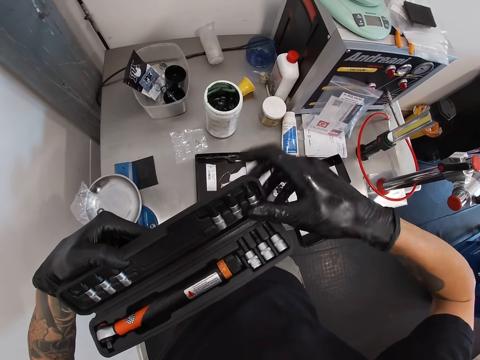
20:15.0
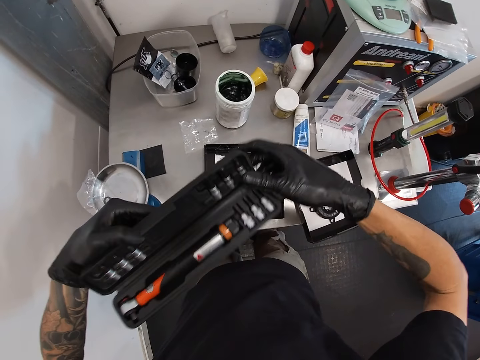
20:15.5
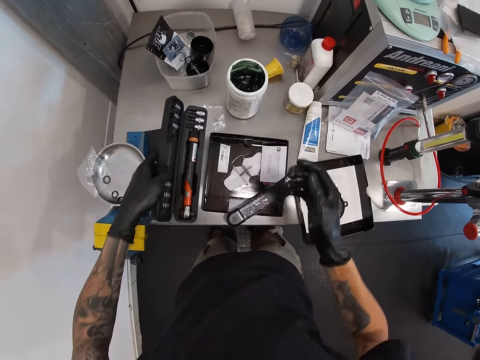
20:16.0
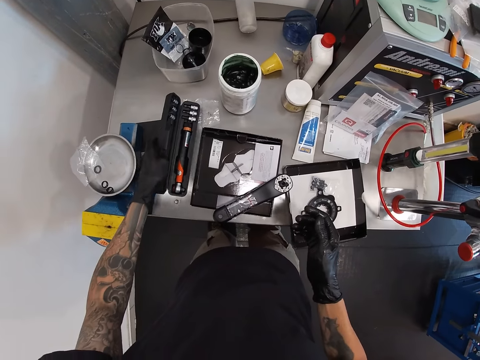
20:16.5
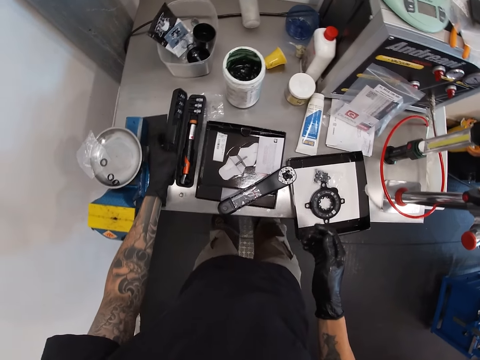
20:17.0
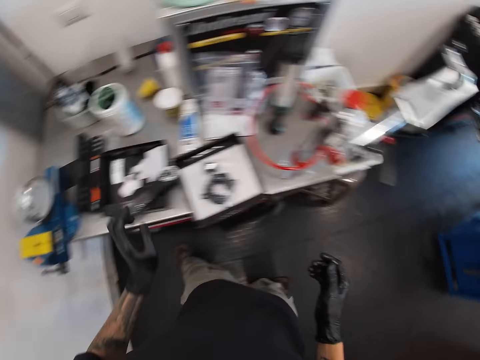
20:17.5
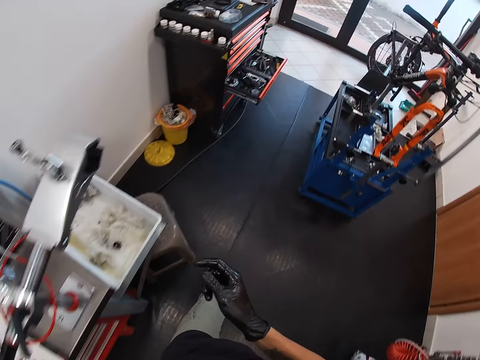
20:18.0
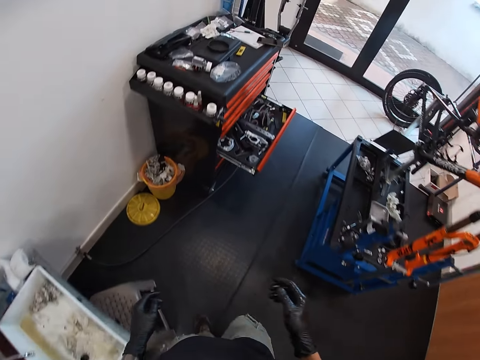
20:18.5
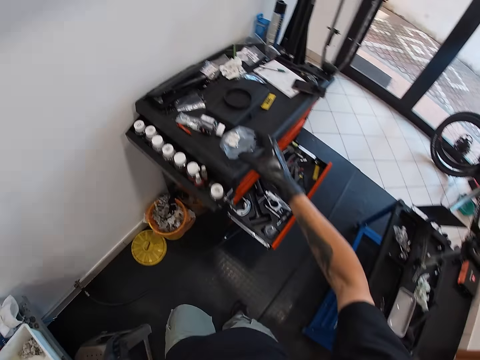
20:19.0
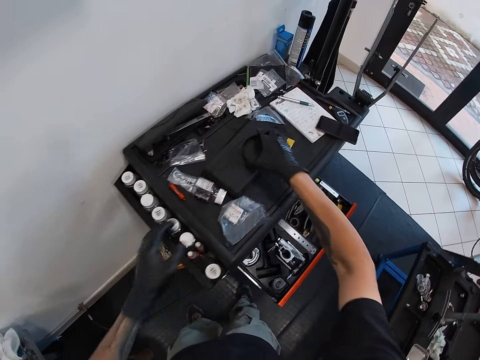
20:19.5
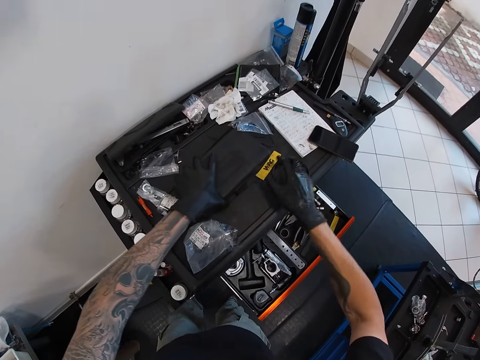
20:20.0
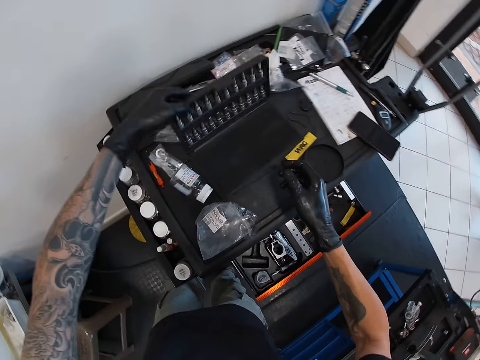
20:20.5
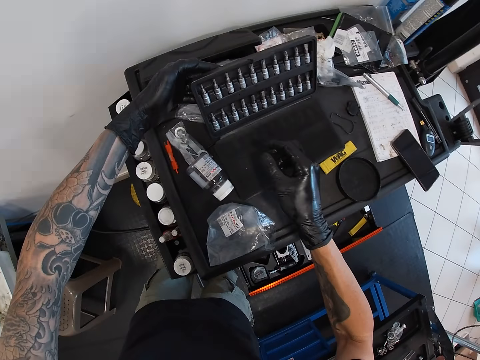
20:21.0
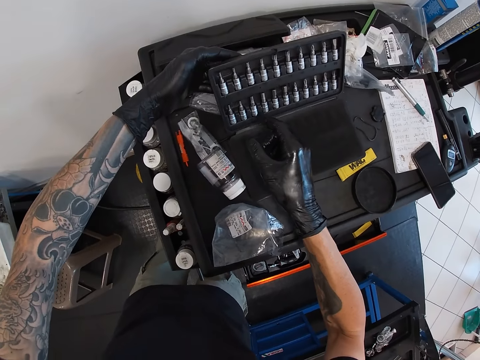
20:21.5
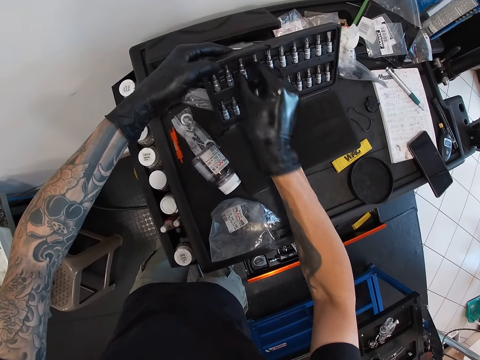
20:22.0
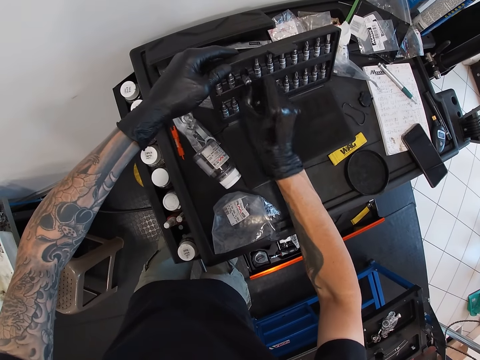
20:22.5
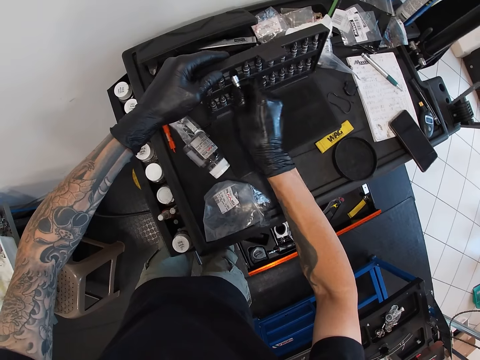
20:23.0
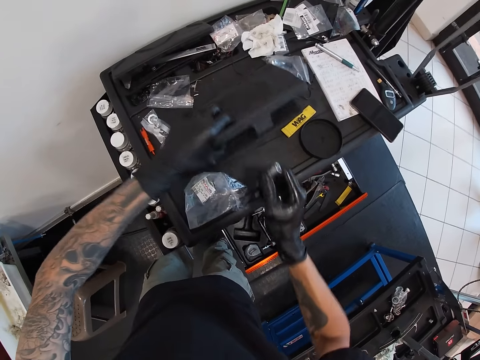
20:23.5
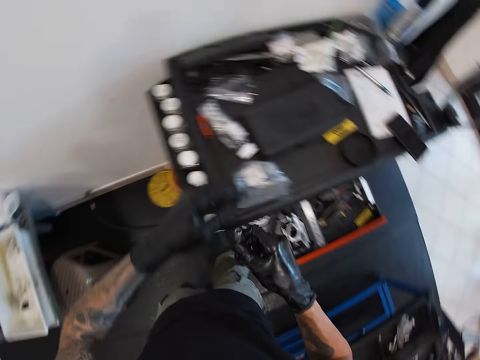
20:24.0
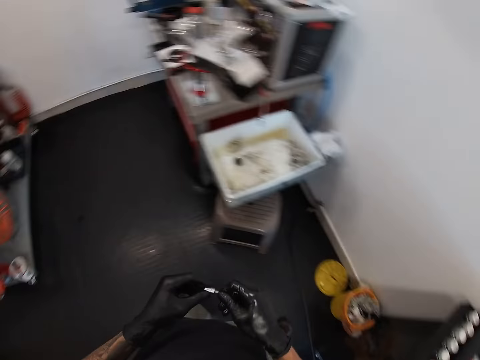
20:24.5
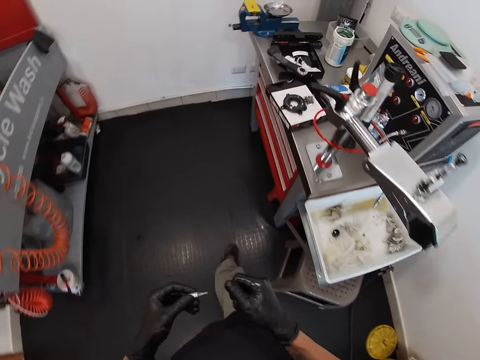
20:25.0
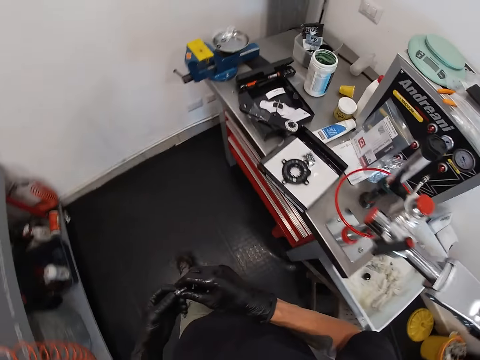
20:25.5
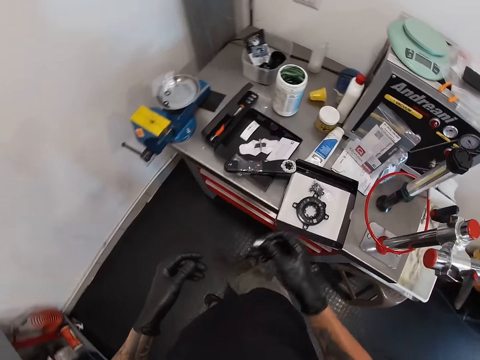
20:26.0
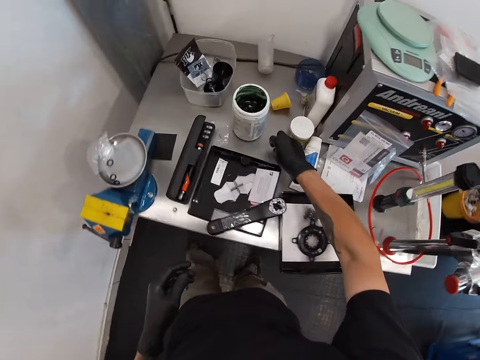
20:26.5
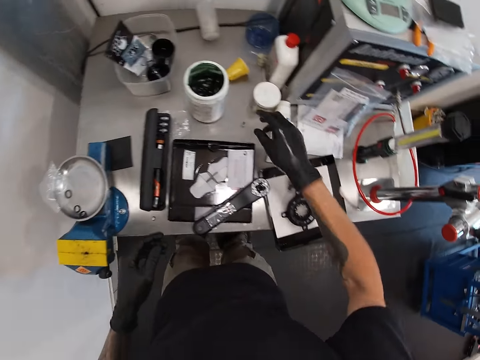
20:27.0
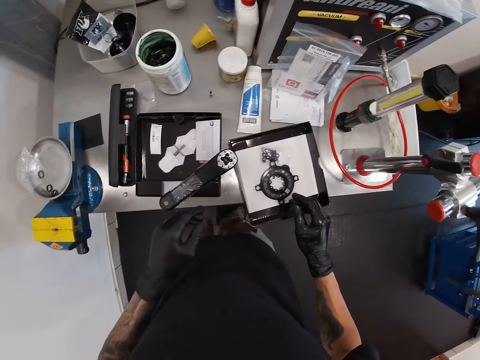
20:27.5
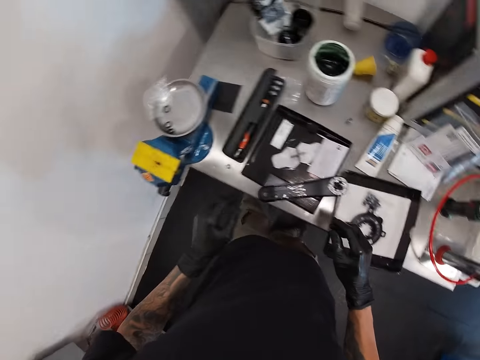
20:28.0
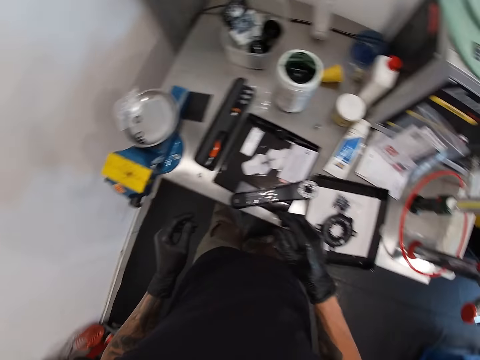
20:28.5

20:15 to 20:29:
The camera wearer drops the screw in the toolbox in his left hand with his right hand. He drops the toolbox in his left hand on the table. He moves around. He moves a cover on the drawer with his right hand. He opens the toolbox on the drawer with his left hand. He takes out the screw from the toolbox with his right hand. He closes the toolbox on the drawer with his left hand. He moves around. He drops the screw in his right hand on the table. He looks around.

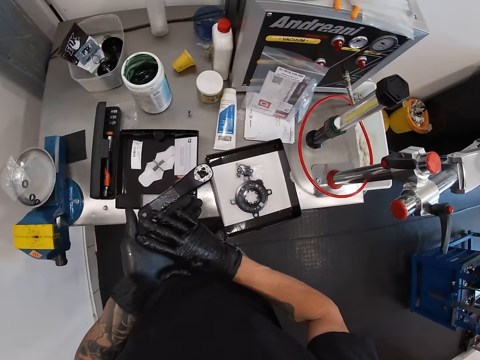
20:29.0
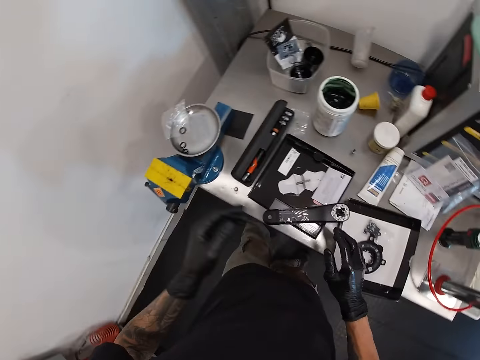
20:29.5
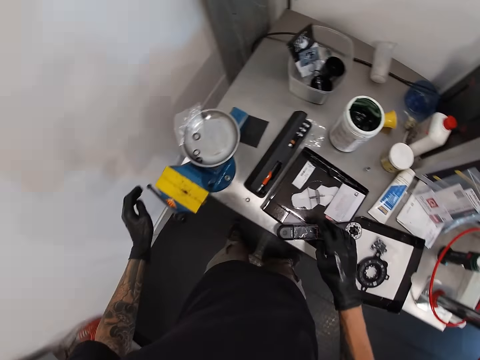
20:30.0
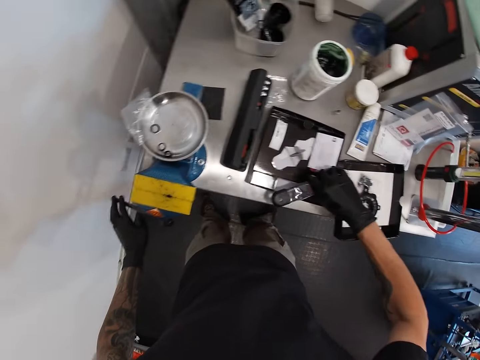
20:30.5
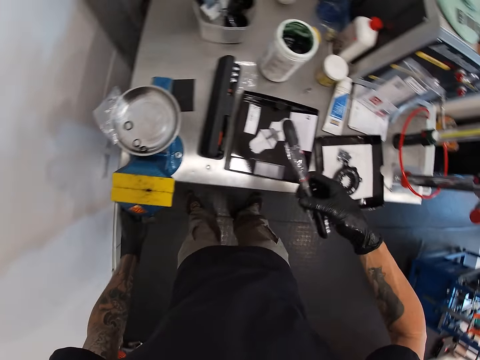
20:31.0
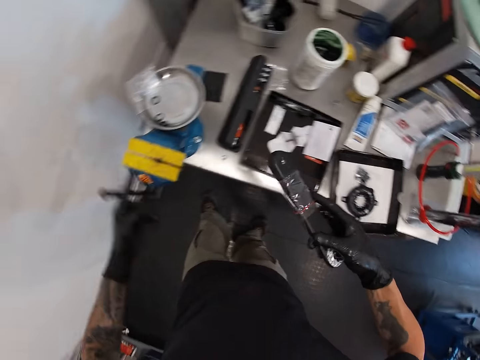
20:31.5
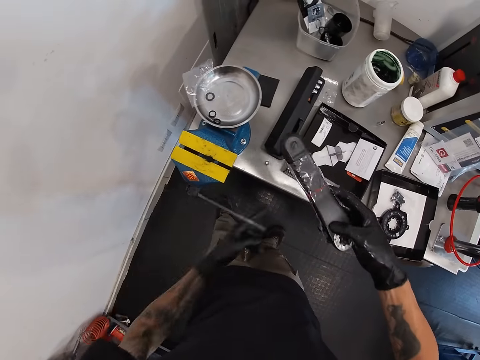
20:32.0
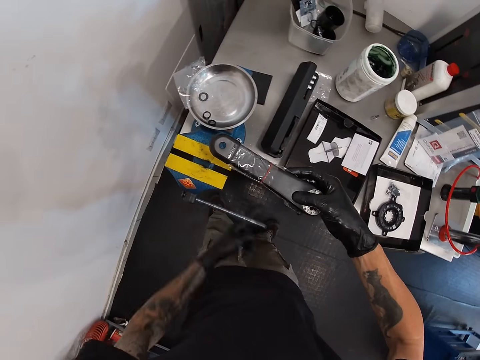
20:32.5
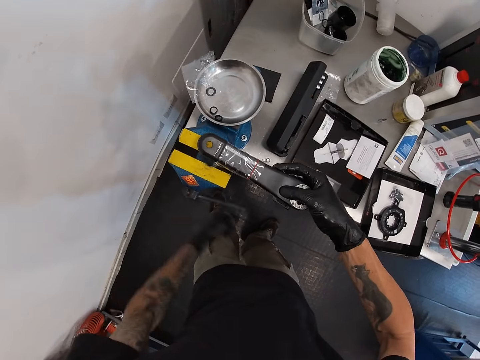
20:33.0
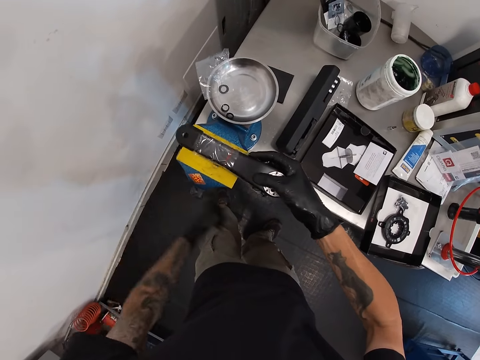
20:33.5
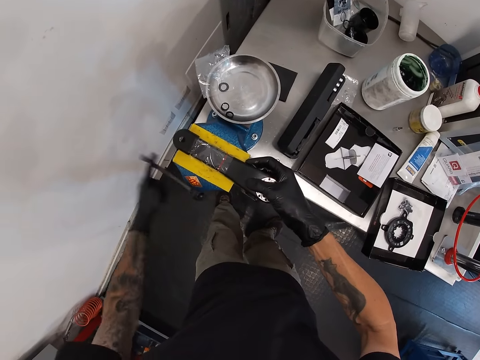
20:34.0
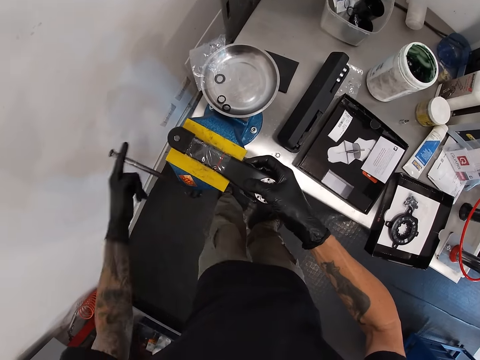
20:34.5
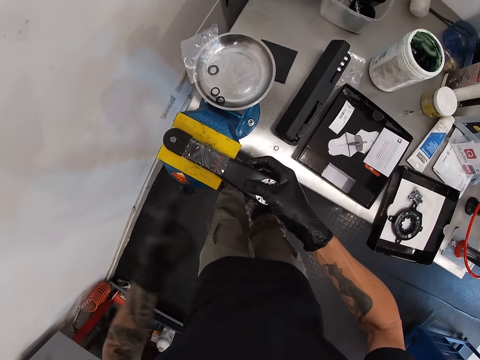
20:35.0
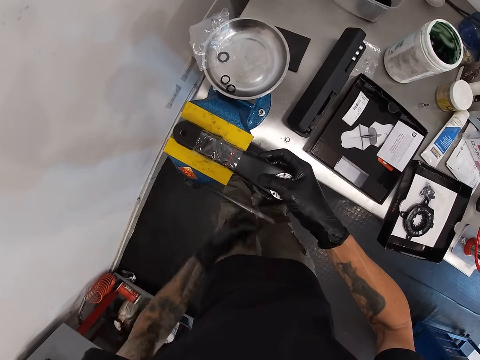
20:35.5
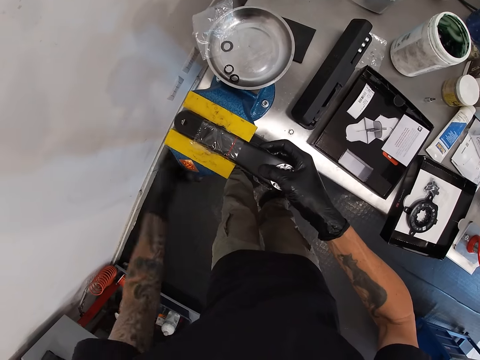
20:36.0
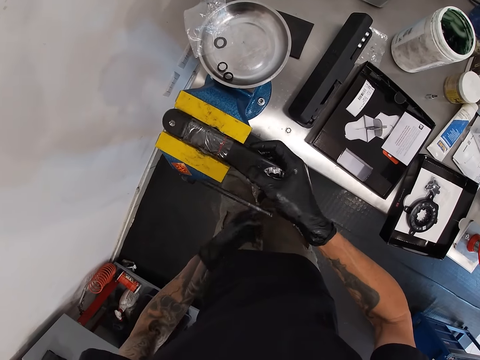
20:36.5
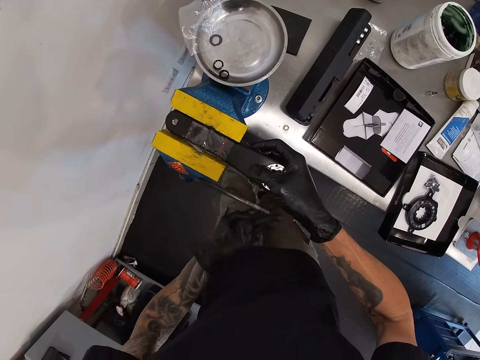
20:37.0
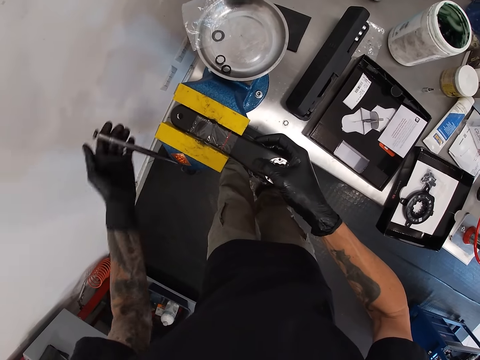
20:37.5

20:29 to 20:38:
The camera wearer picks up the power meter crank from the table with his right hand. He unwinds a vice with his left hand. He places the spanner in his right hand in the vice. He fastens the bench vise.

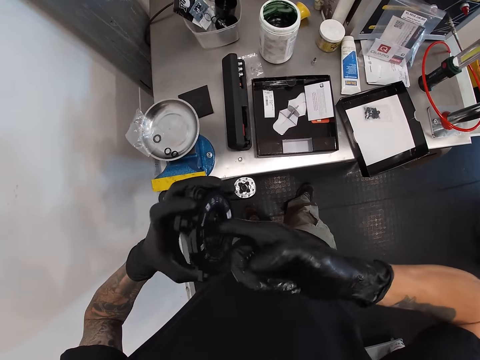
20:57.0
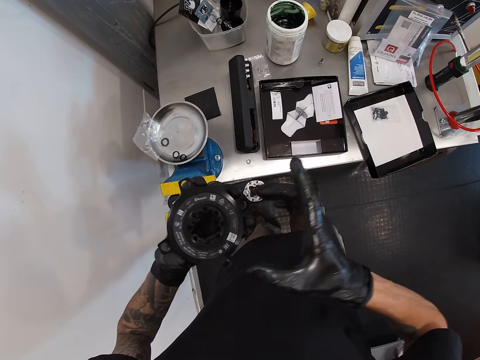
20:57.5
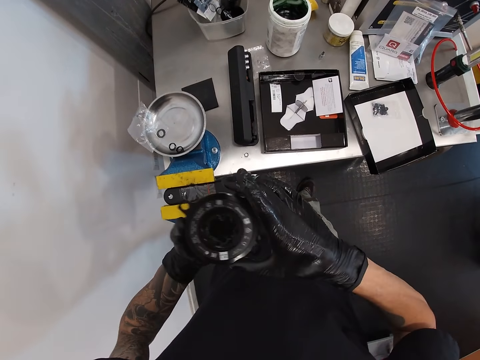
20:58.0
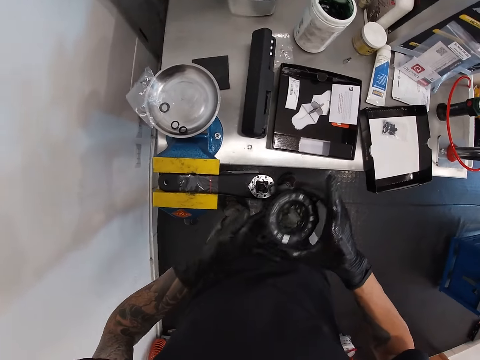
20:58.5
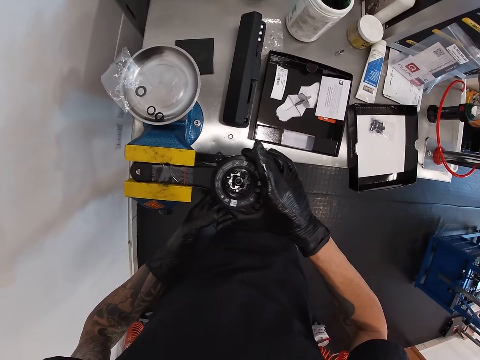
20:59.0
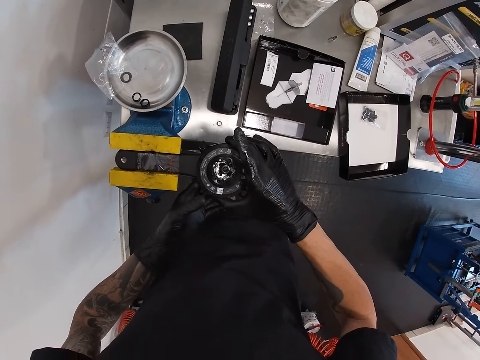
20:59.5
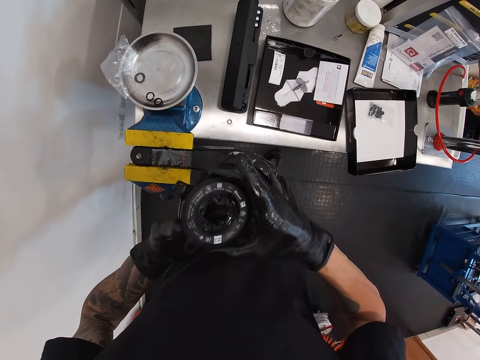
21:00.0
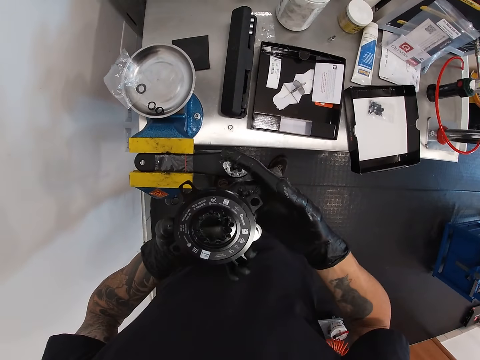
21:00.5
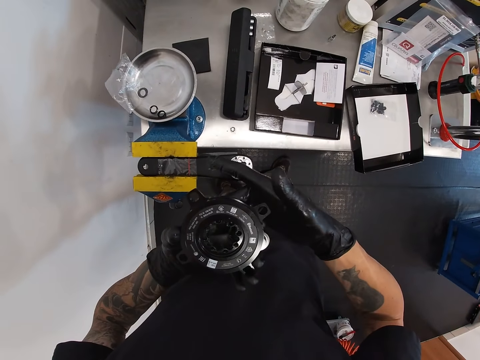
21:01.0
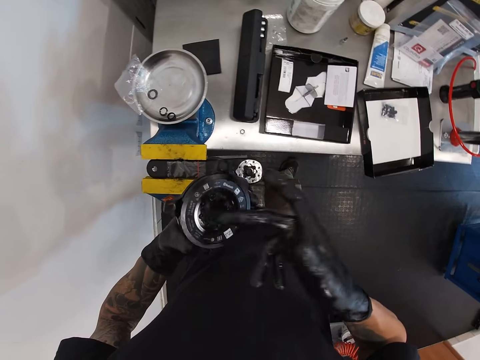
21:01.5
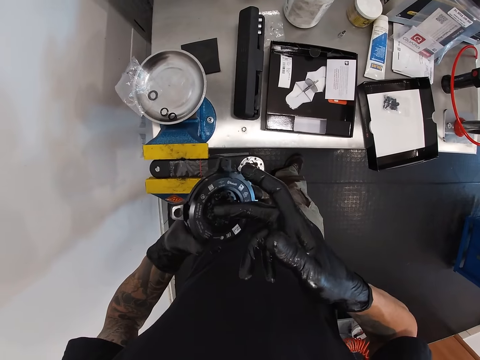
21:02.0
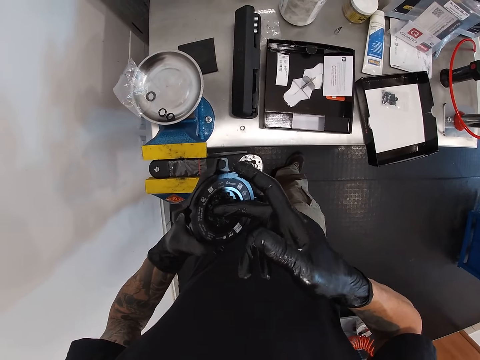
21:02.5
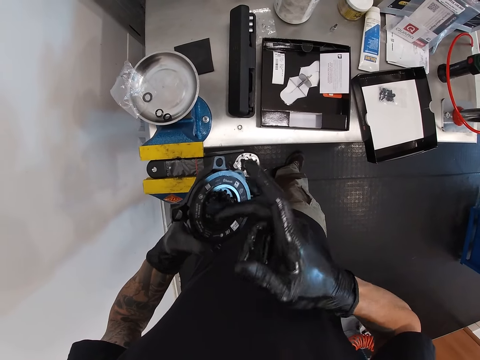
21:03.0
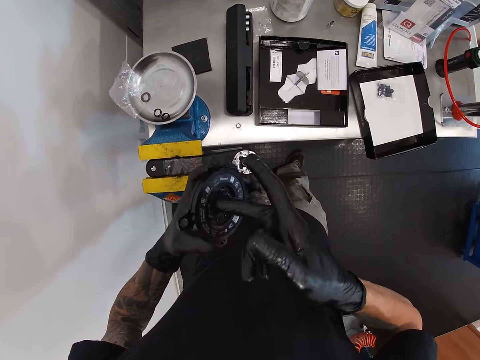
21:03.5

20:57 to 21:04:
The camera wearer holds the chainring with both hands. He fixes the spanner head on the spanner with both hands. He rubs the grease on the spanner head in his left hand.
